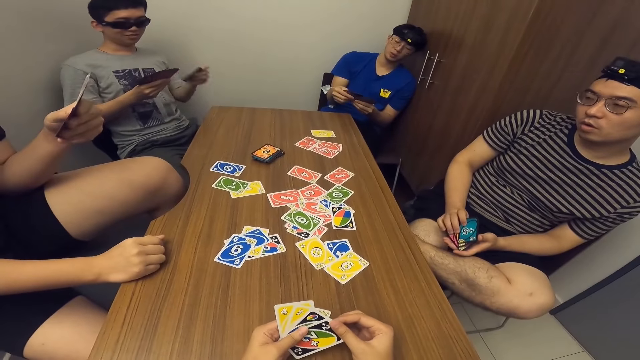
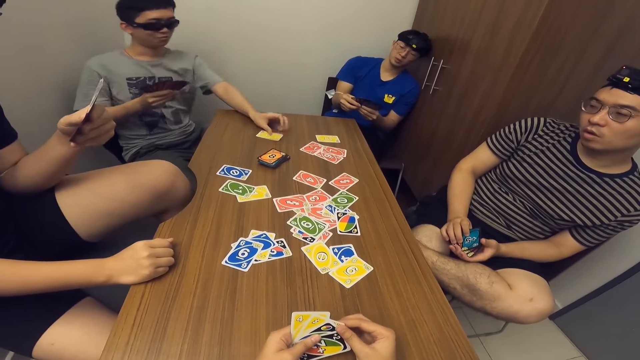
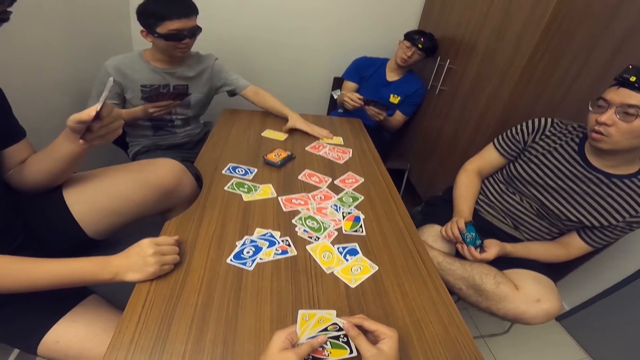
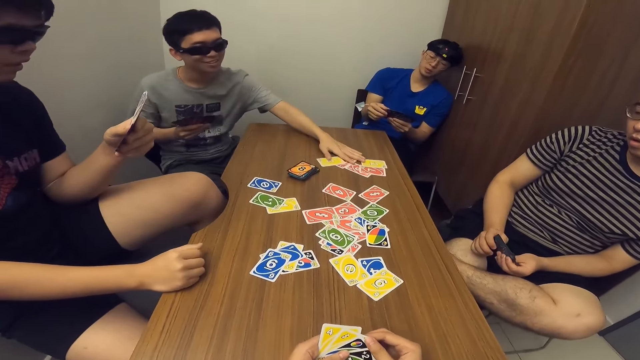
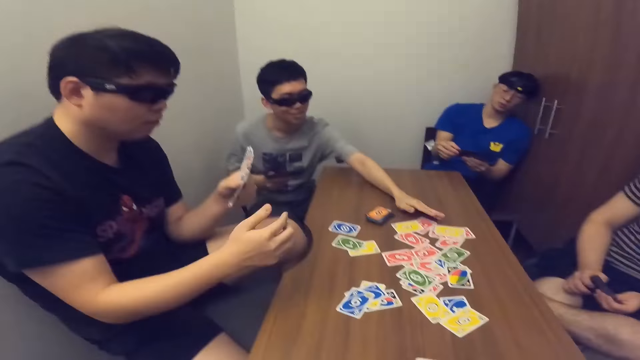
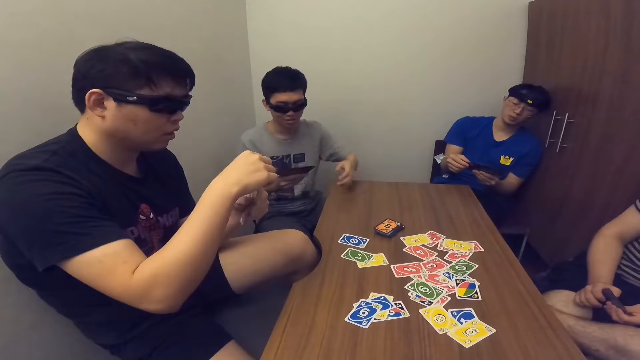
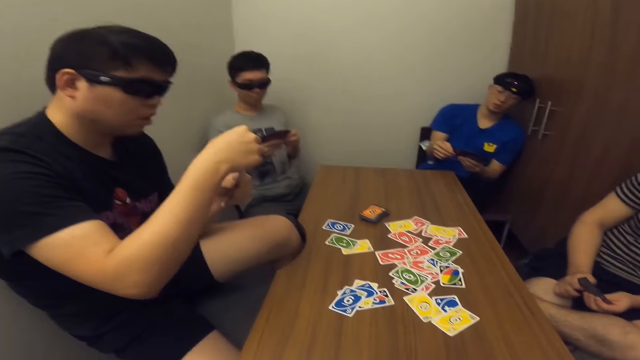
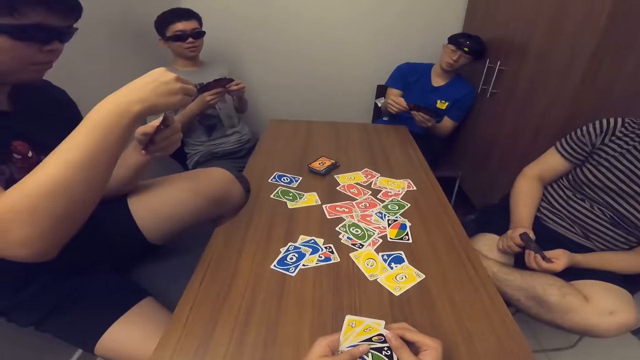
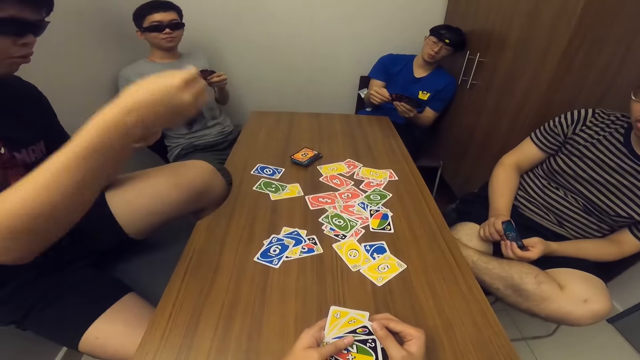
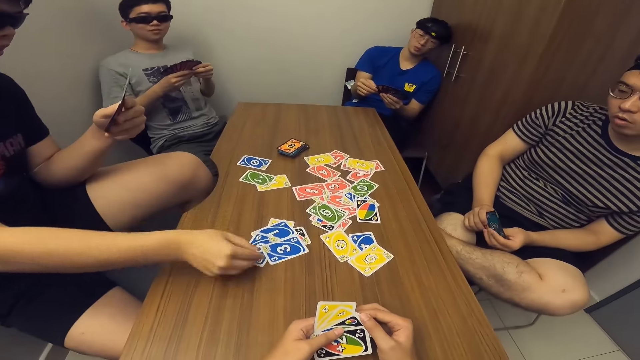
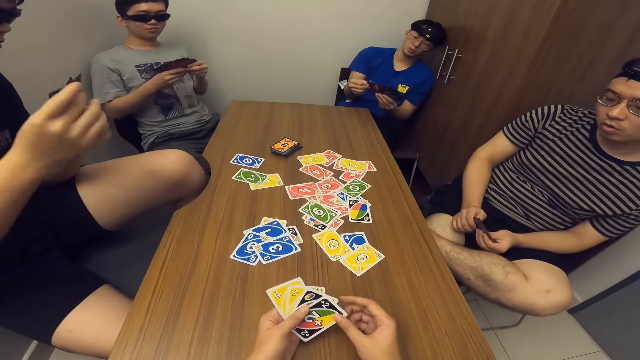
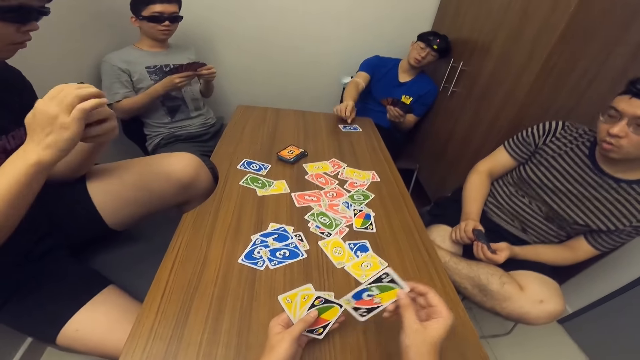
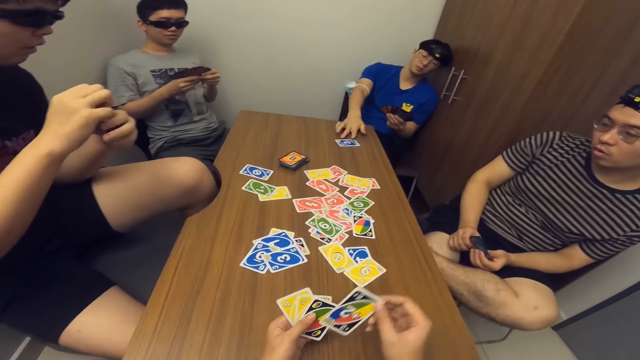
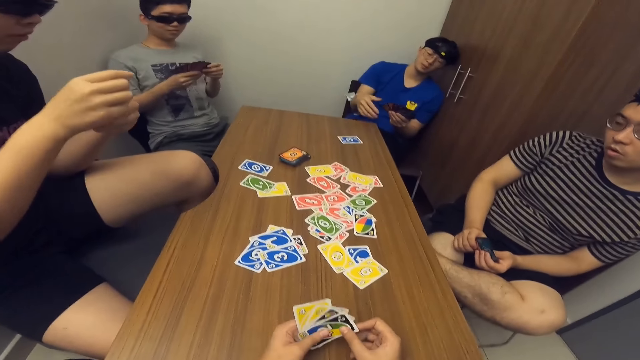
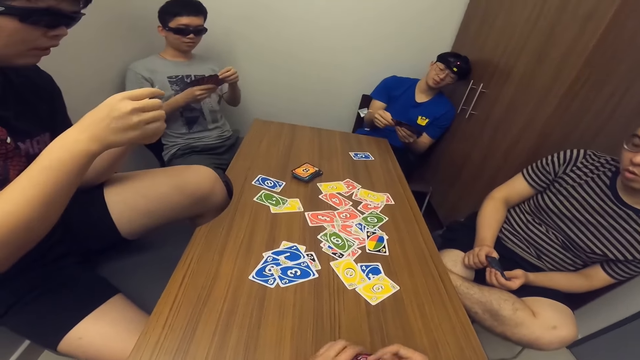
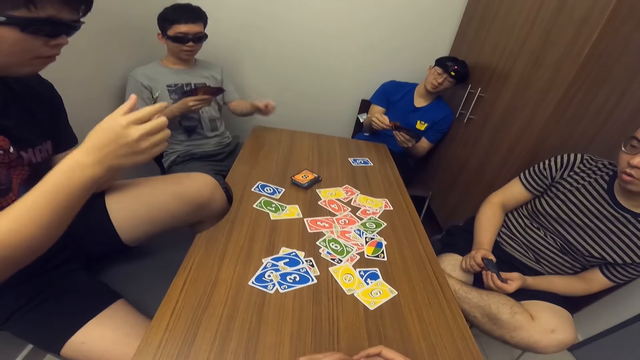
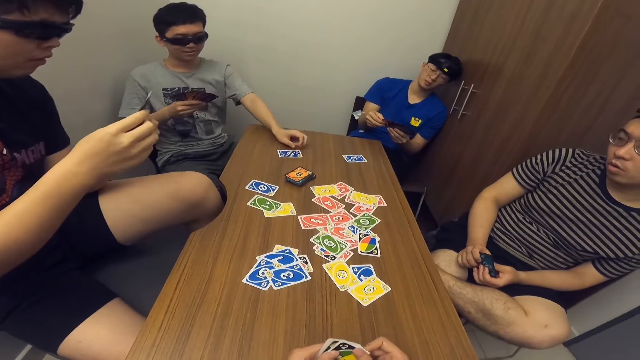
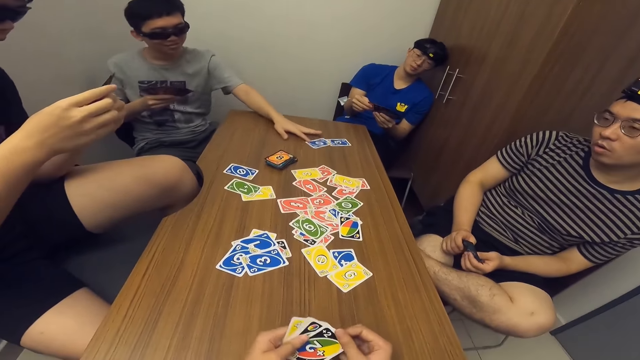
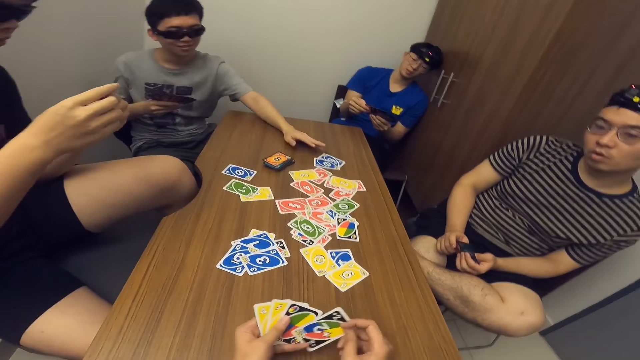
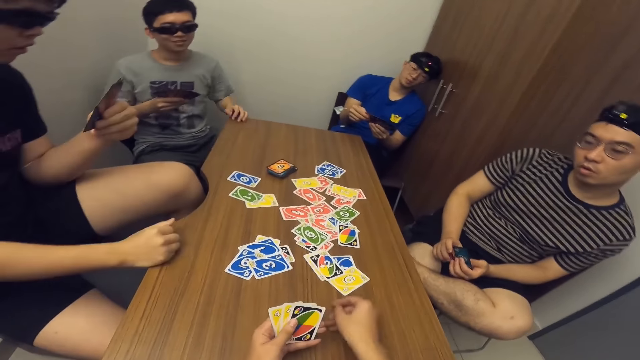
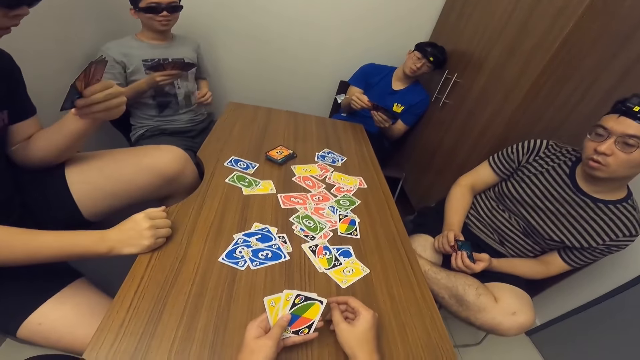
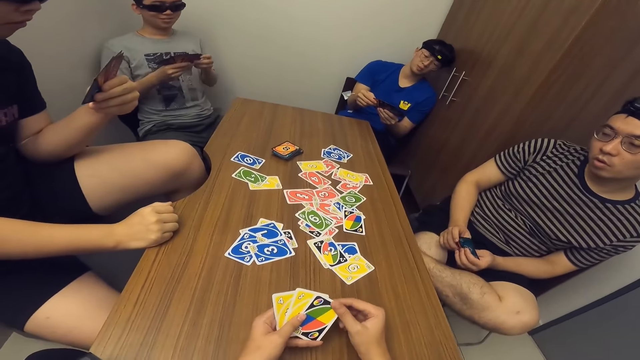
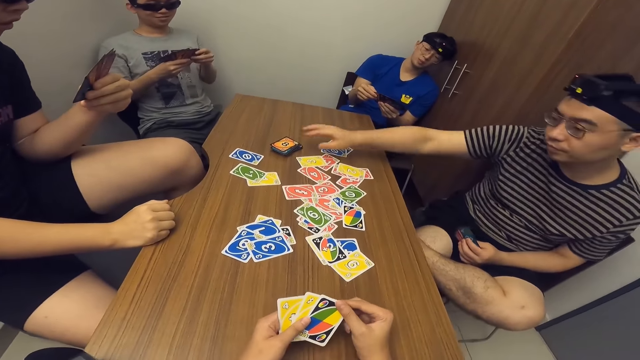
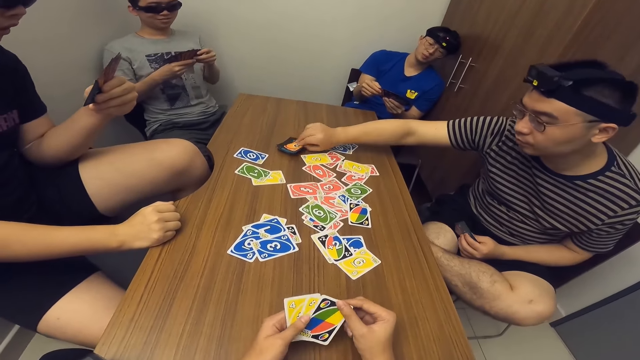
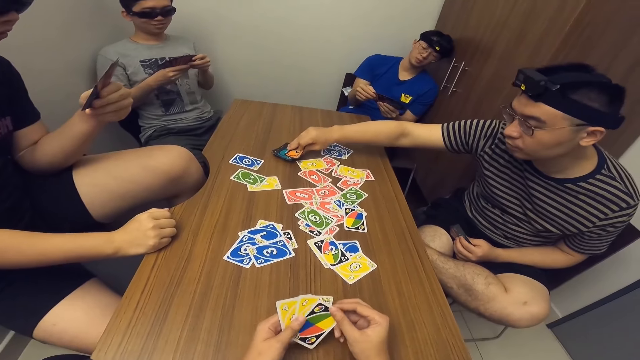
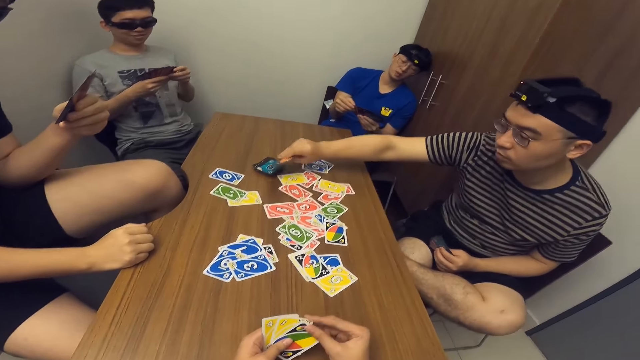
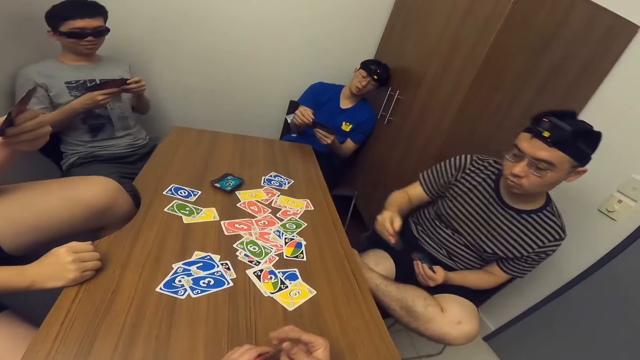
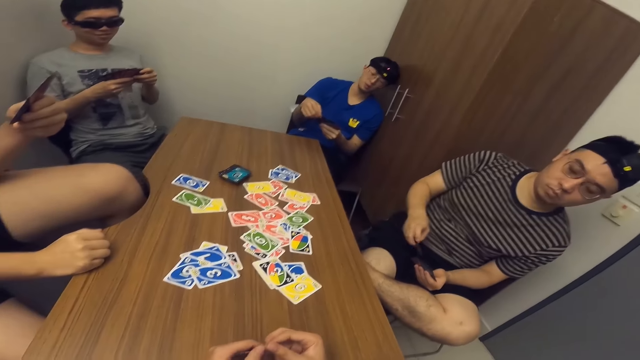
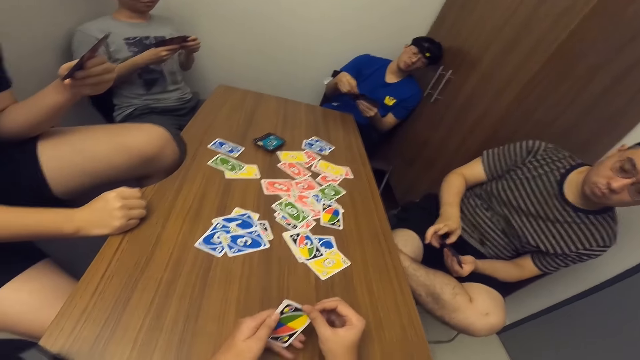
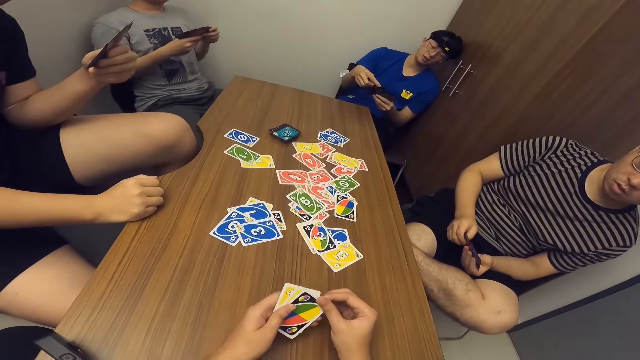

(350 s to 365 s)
A man drops a card in his hand on the table and moves some cards on the table. Another man drops the card in his hand on the table. A third man drops the card in his hand on the table. The first man drops the card in his hand on the table and moves the cards on the table. The camera wearer drops the card in his hand on the table. A fourth man picks some cards from the stack of cards on the table.

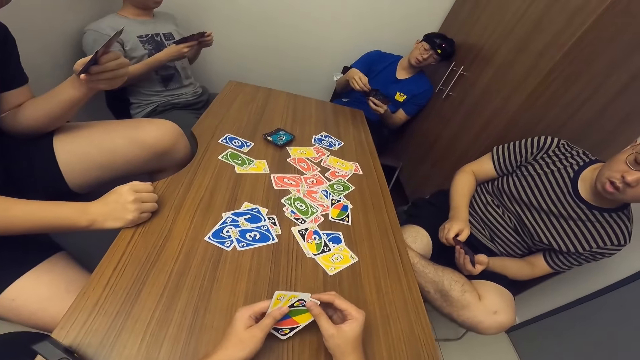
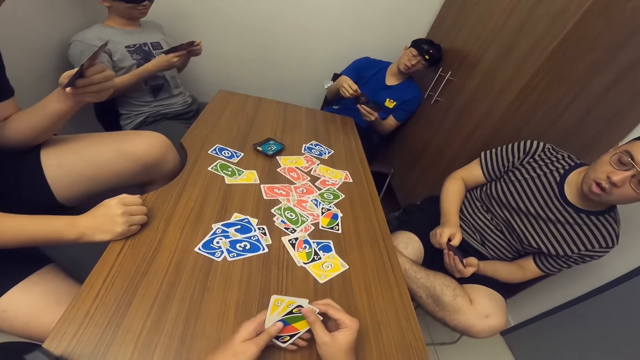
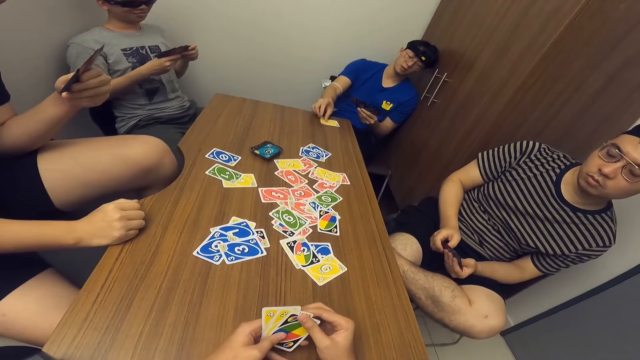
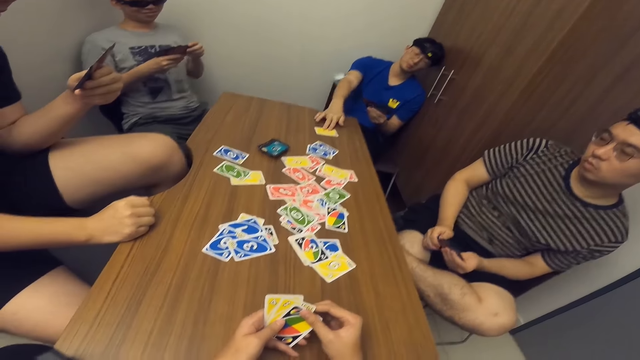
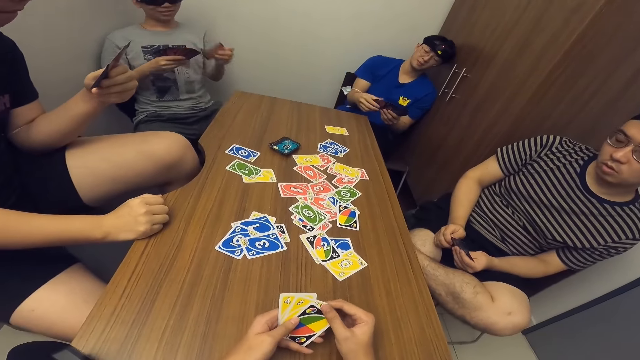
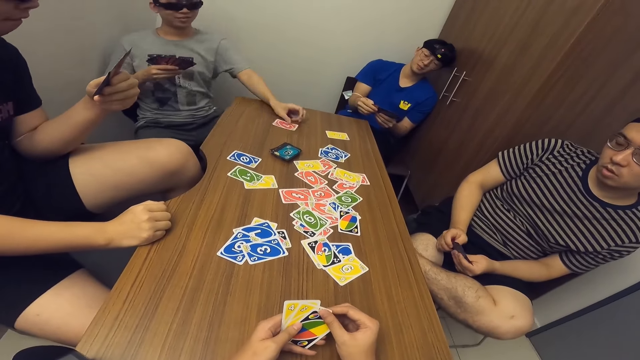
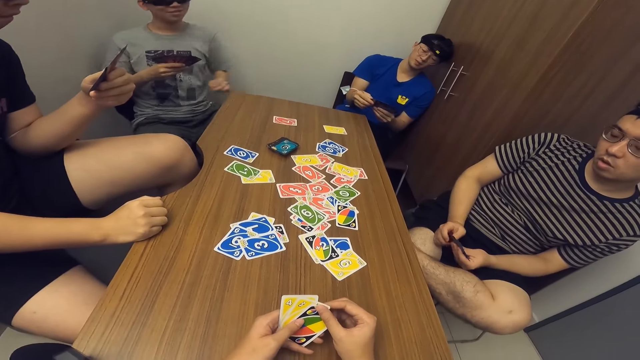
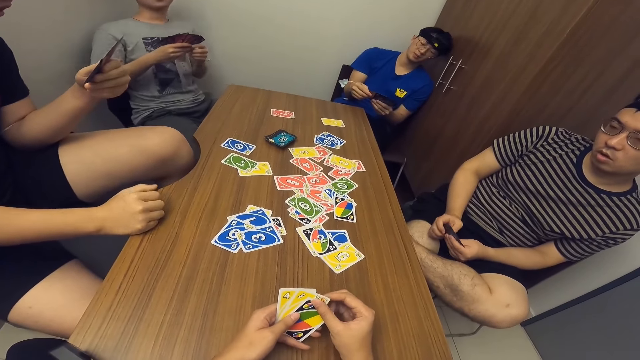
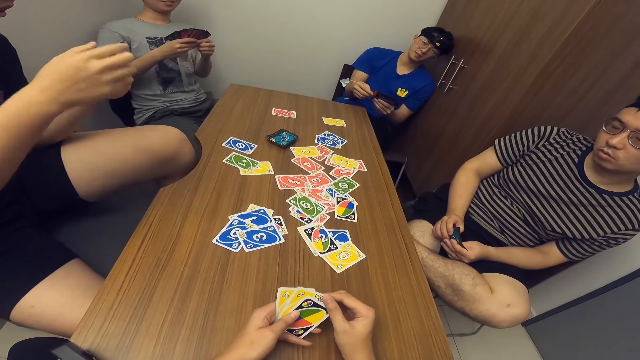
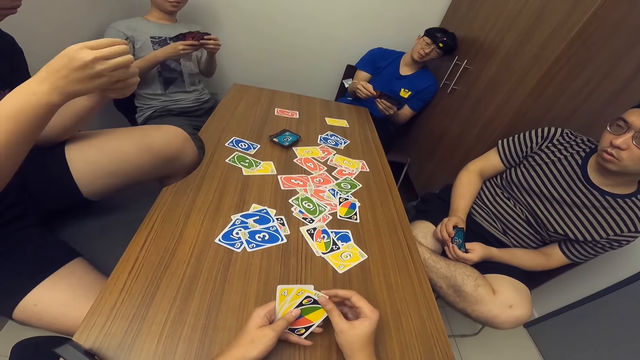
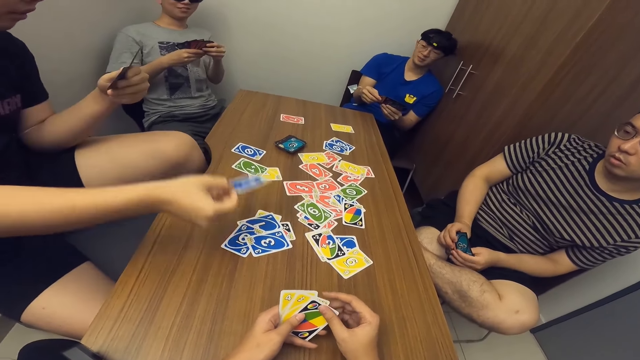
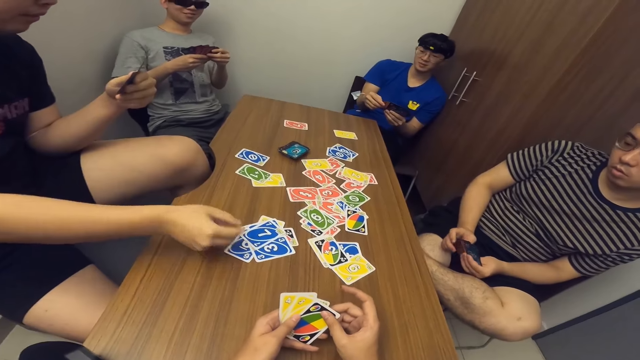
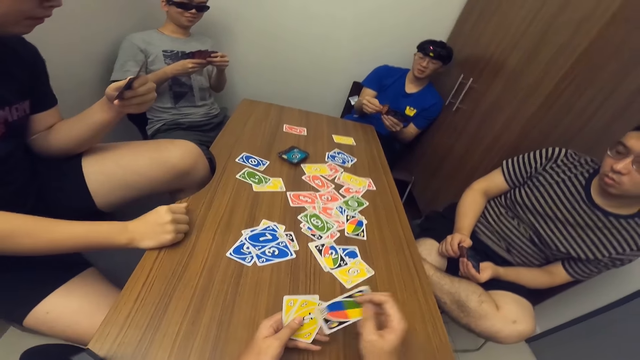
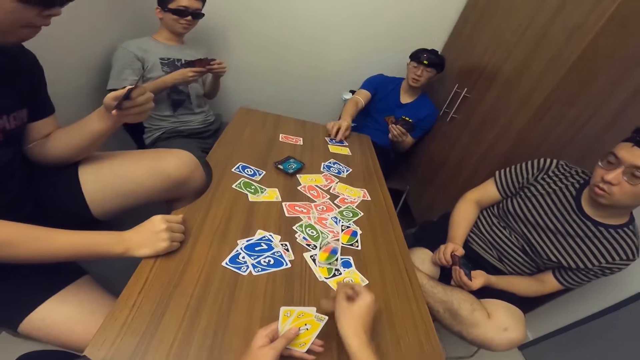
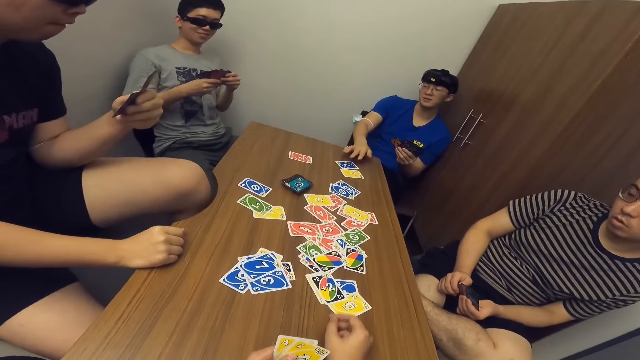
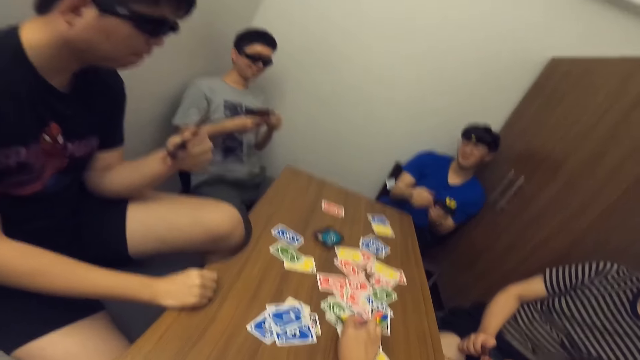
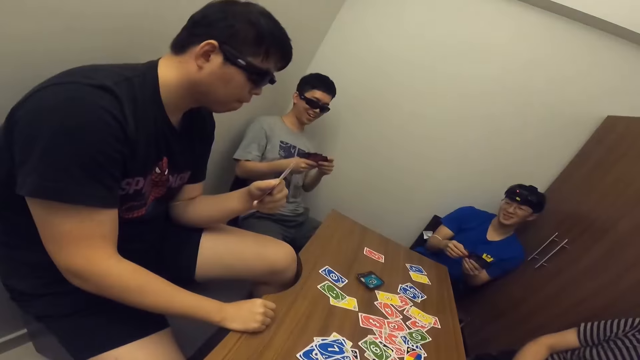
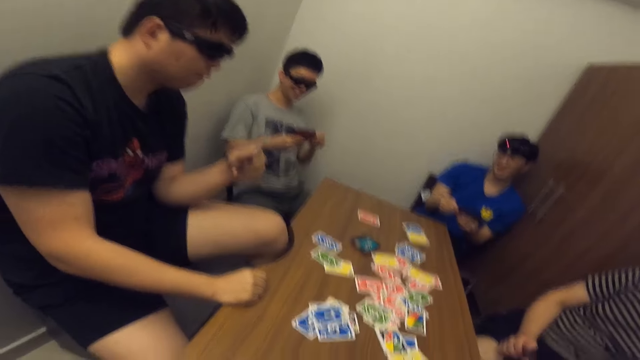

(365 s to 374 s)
A man drops a card in his hand on the table. Another man drops the card in his hand on the table. A third man drops the card in his hand on the table. The camera wearer drops the card in his hand on the table. The first man drops the card in his hand on the table. The camera wearer picks the card on the table. The second man scans through the cards in his hands.
